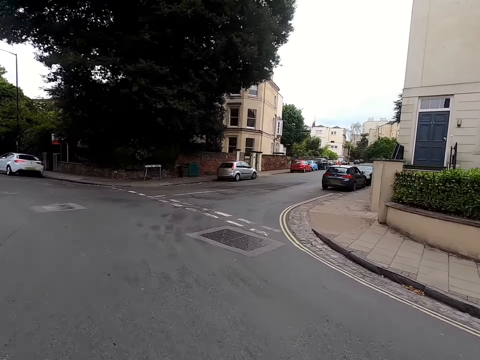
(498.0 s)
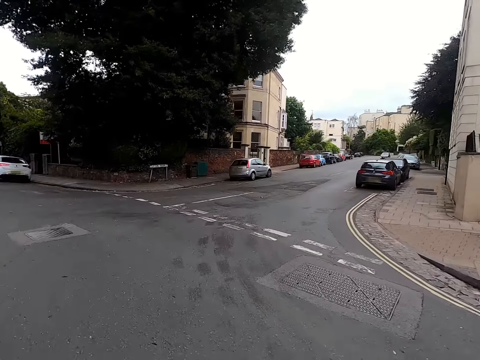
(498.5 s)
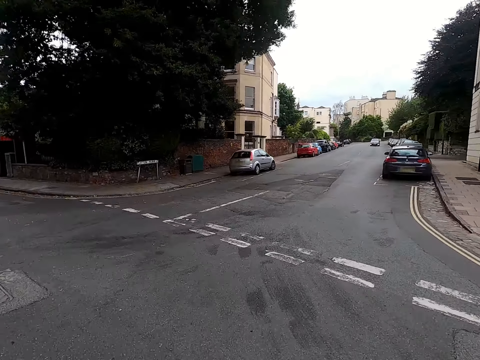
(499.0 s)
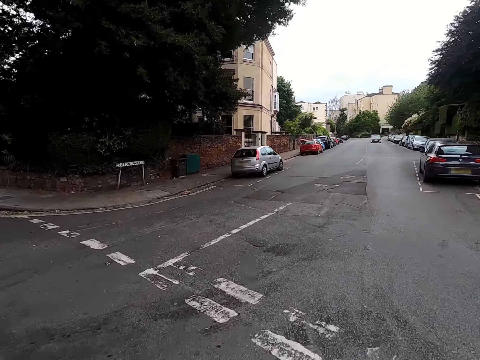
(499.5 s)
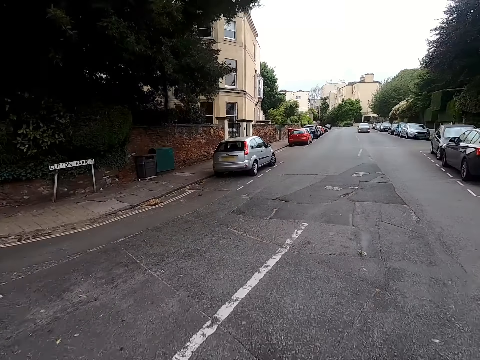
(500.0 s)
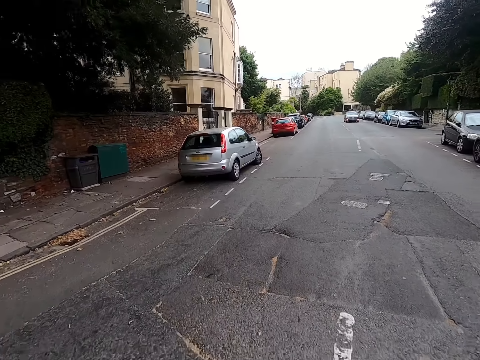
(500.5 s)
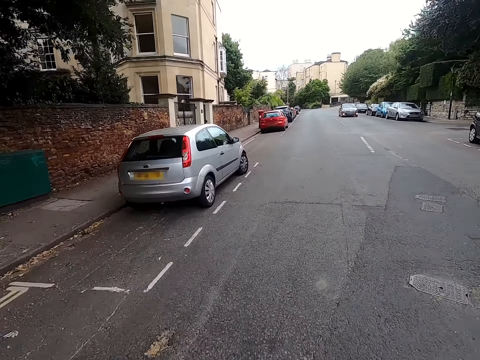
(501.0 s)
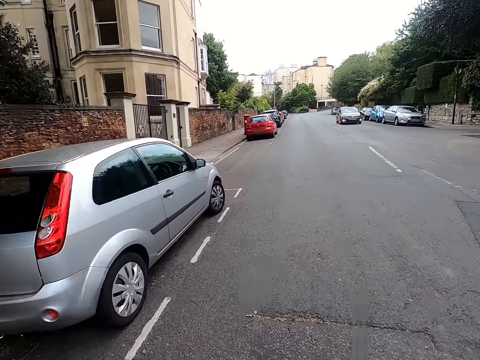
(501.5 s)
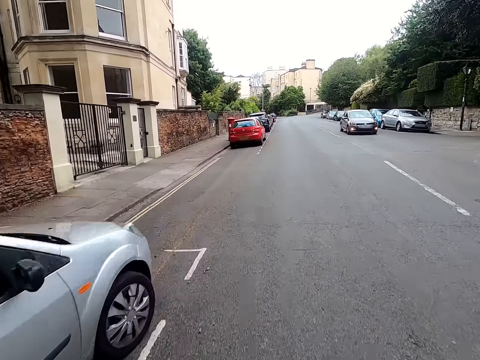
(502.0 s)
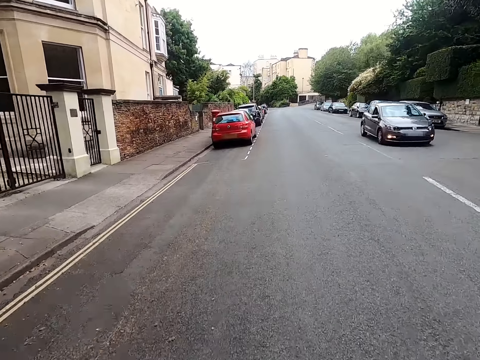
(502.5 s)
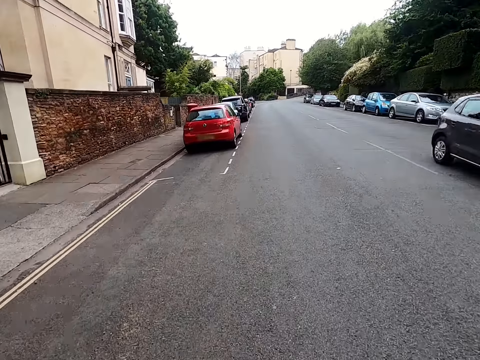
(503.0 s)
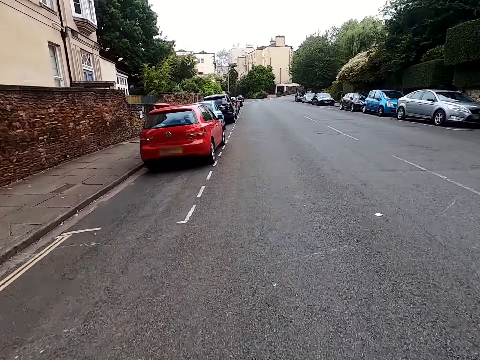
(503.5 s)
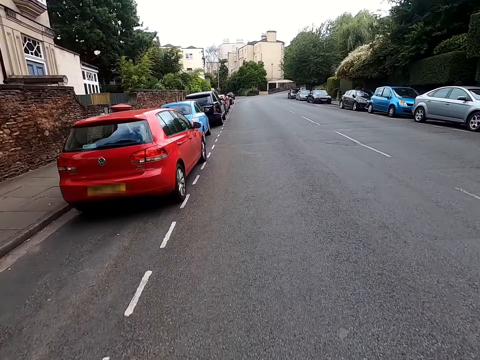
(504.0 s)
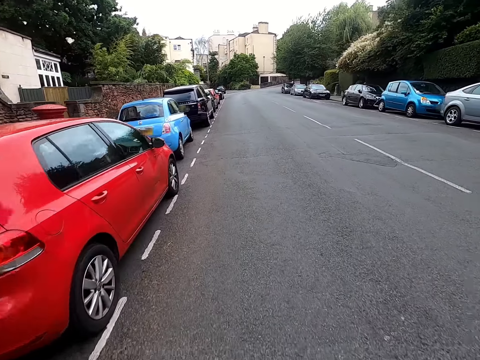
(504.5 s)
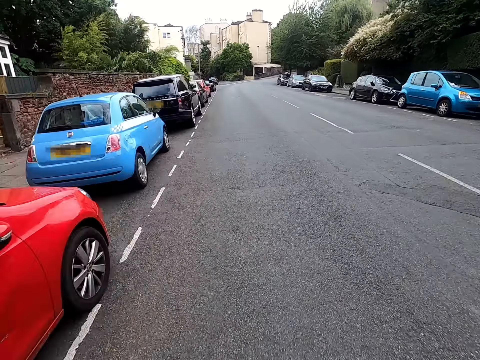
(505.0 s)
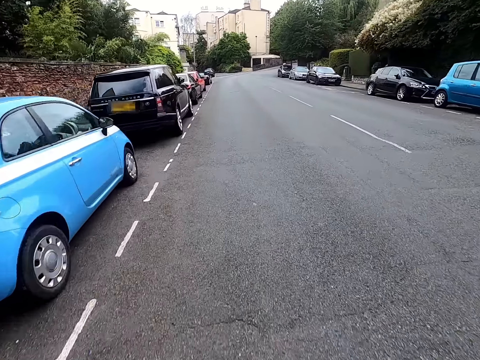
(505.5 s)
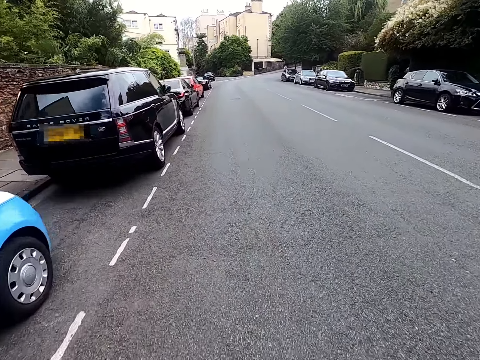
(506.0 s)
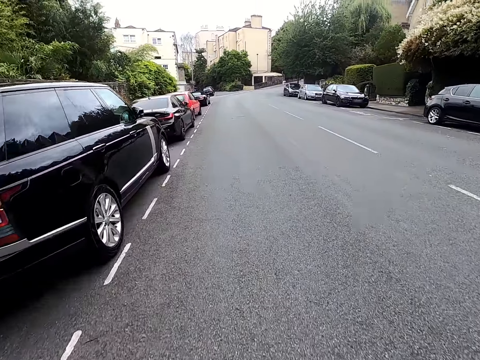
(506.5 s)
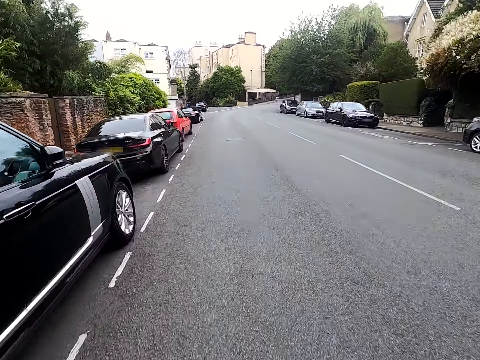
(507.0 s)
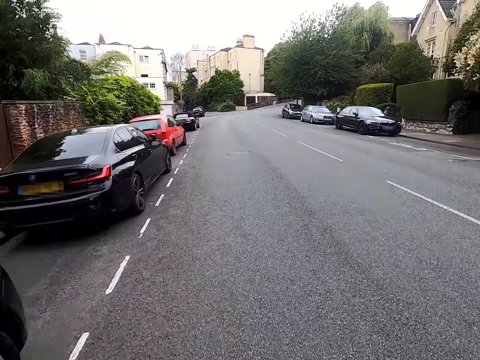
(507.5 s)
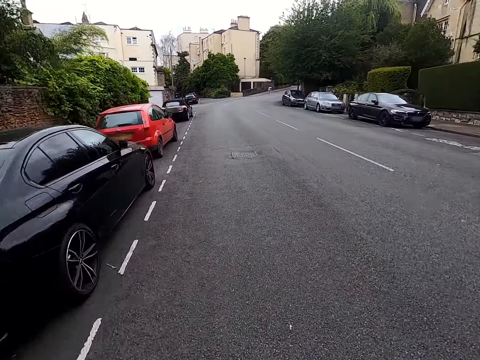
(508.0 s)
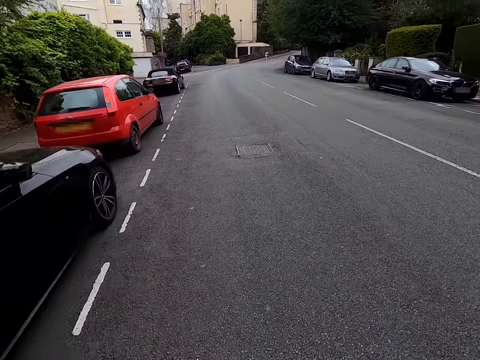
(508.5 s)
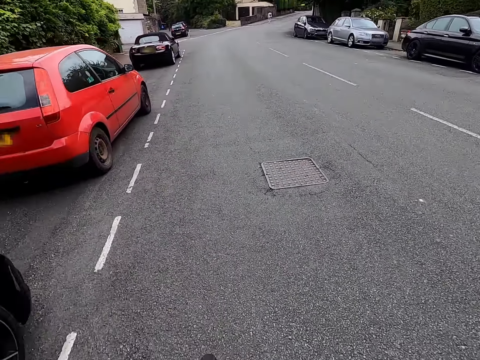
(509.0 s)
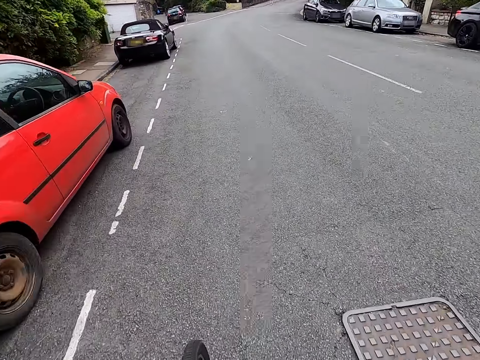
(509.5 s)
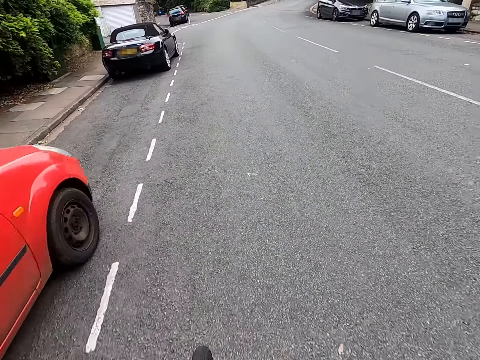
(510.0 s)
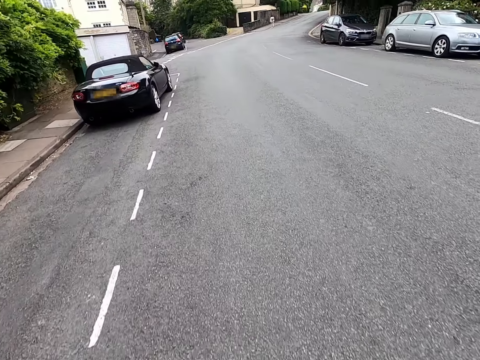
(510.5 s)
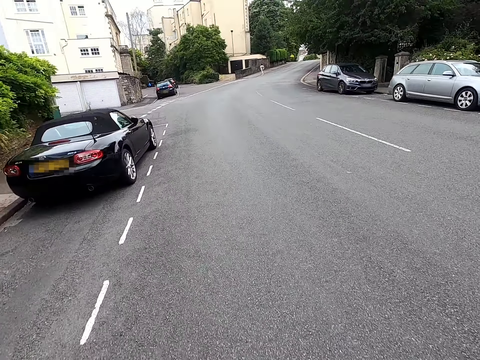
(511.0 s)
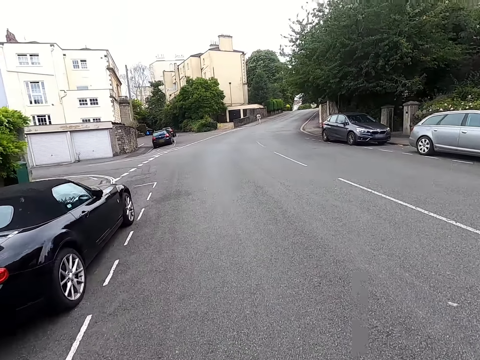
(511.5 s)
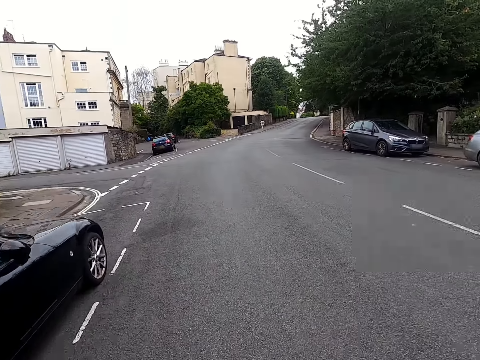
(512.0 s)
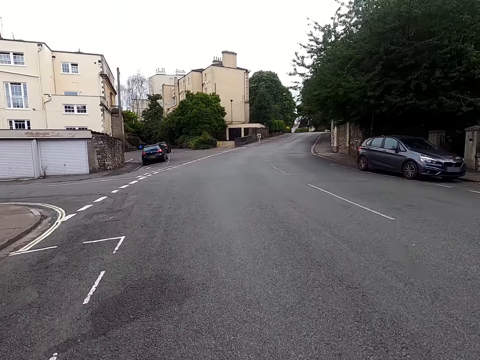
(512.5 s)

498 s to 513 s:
The camera wearer rides a bicycle past a car. They ride the bicycle on the road.

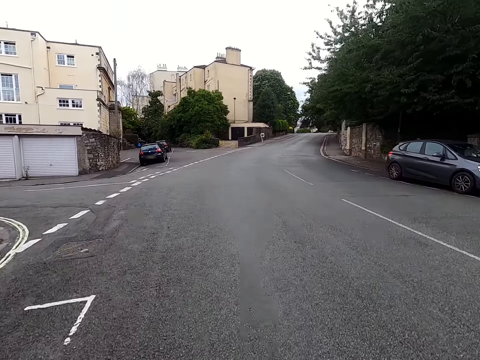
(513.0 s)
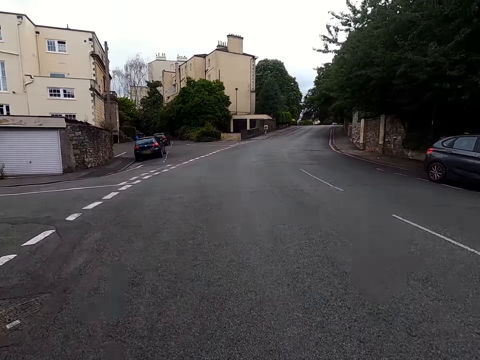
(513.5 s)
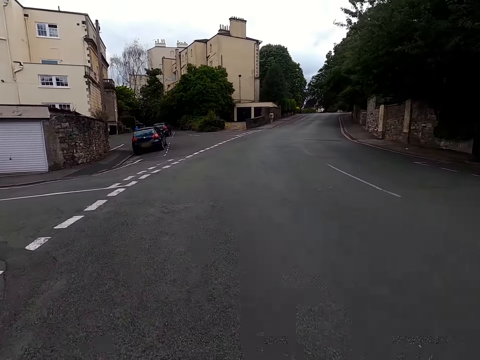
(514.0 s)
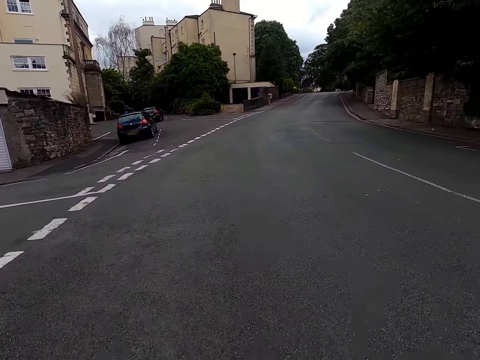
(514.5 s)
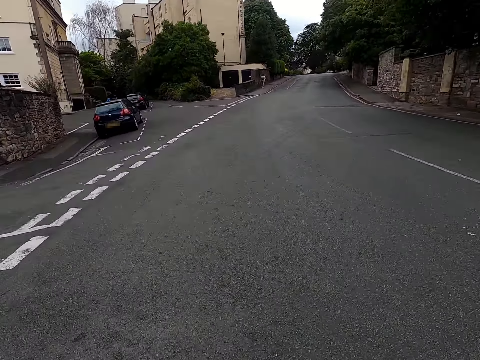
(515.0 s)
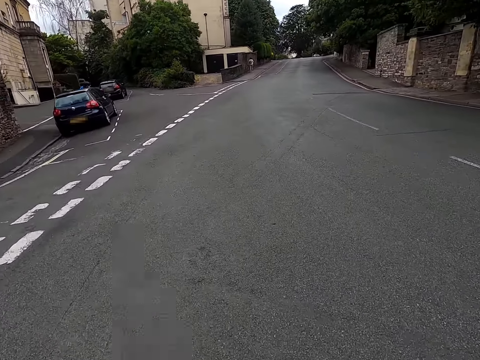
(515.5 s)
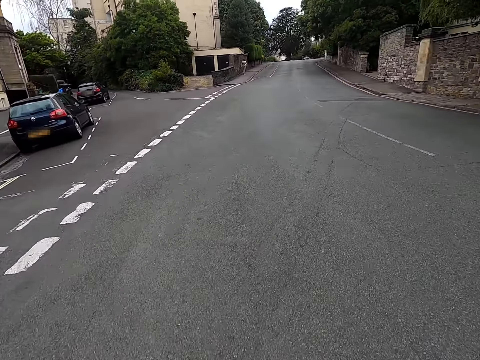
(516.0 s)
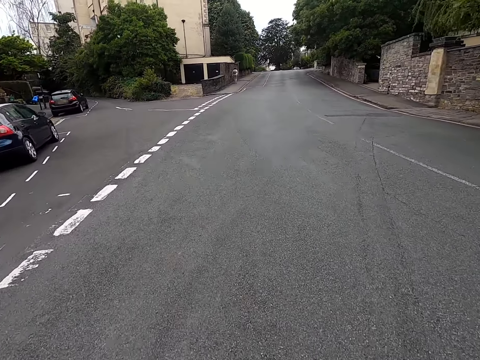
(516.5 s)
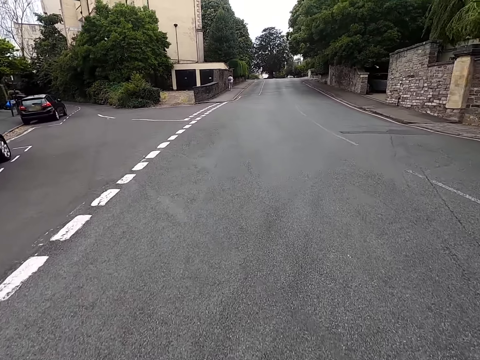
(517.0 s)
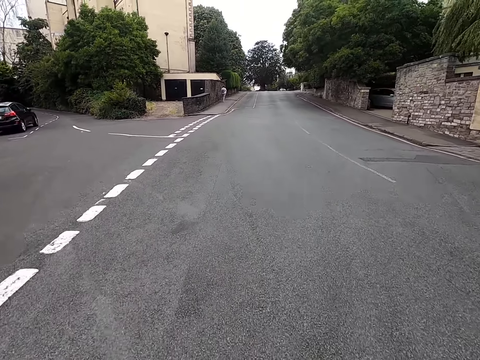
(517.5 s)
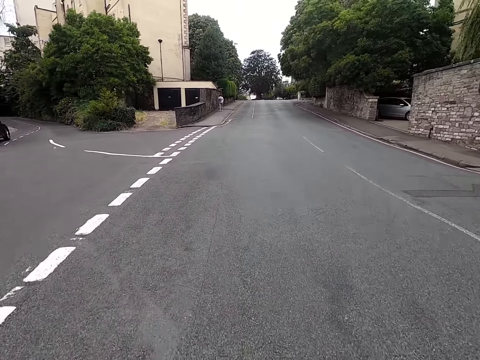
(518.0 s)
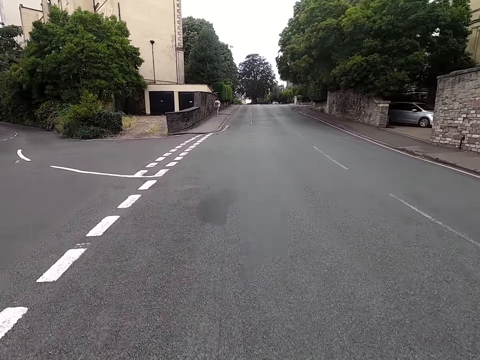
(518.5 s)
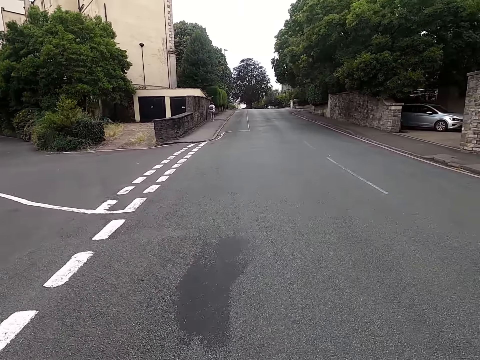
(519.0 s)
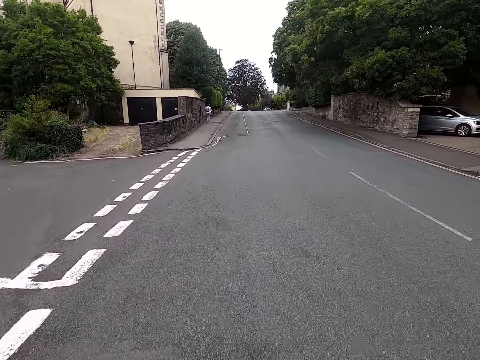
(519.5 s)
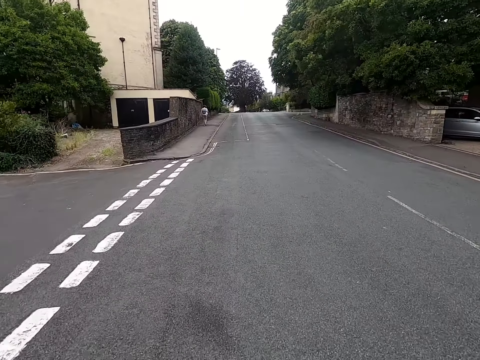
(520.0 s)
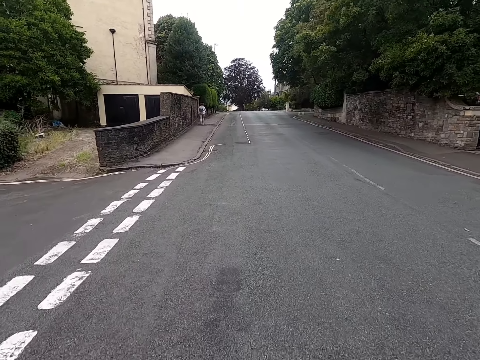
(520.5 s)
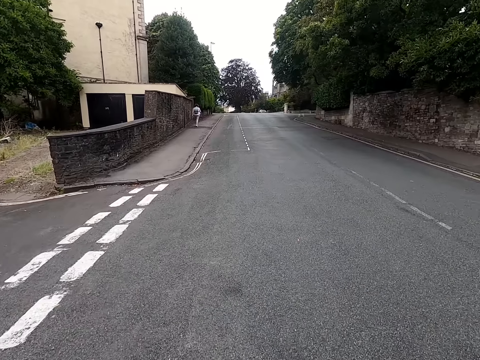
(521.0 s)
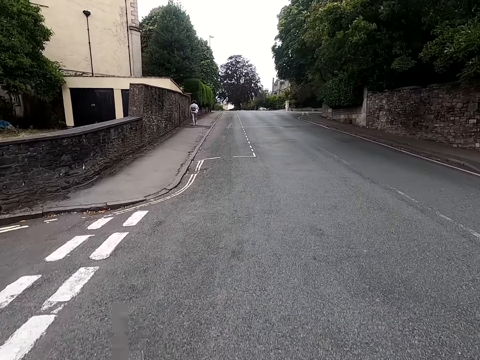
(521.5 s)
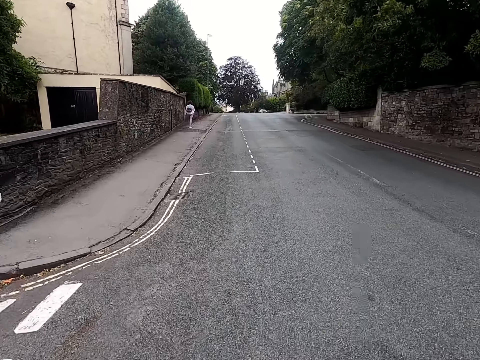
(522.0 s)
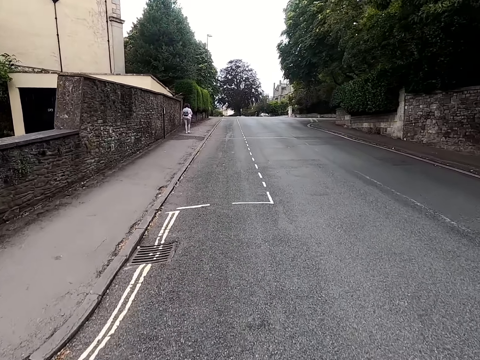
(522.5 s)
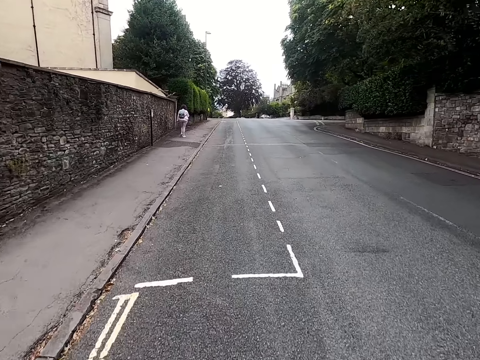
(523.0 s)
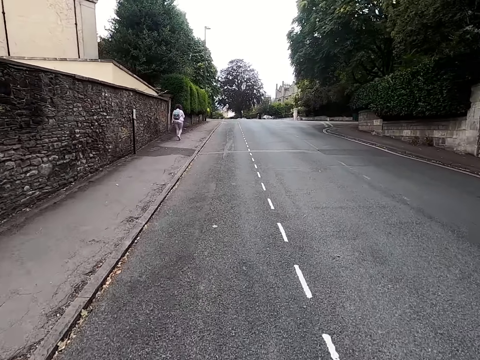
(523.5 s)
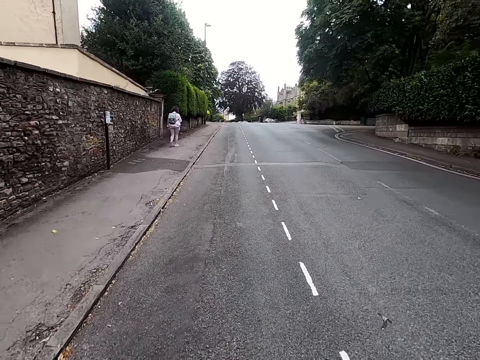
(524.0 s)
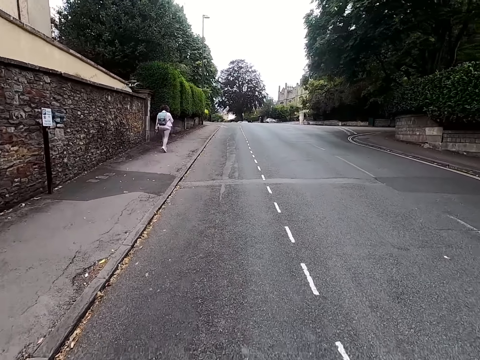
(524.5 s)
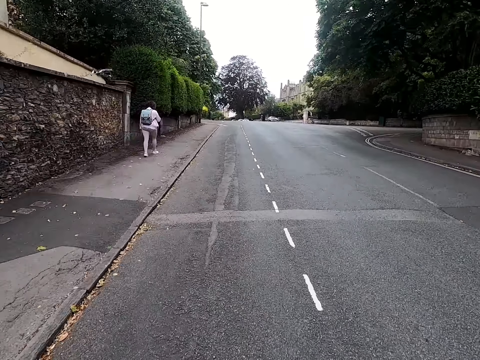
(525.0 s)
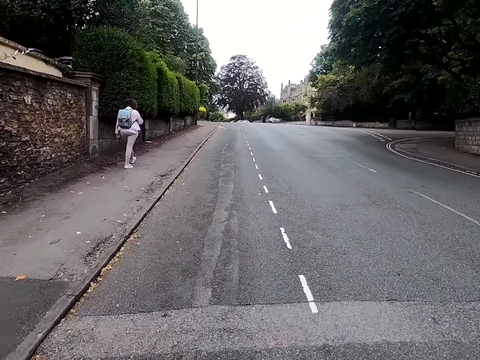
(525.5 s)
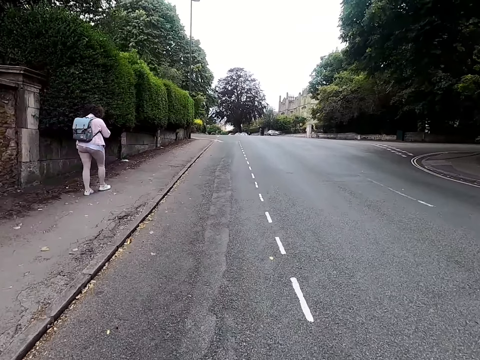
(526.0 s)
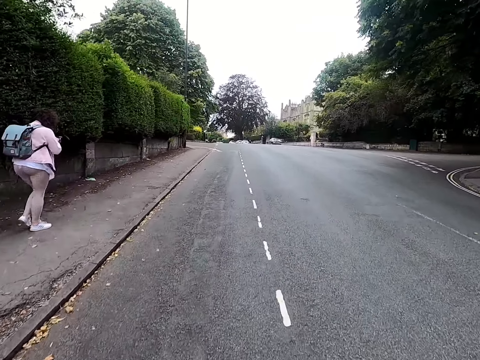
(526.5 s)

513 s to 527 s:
A lady walks on a sidewalk. The camera wearer rides a bicycle on the road.
